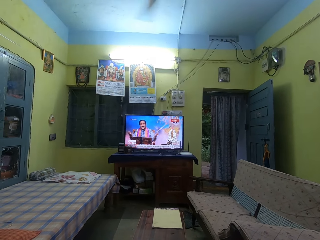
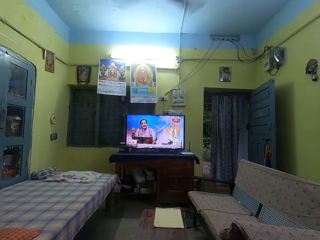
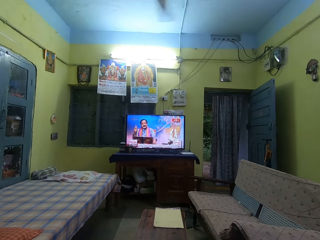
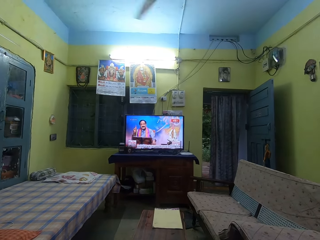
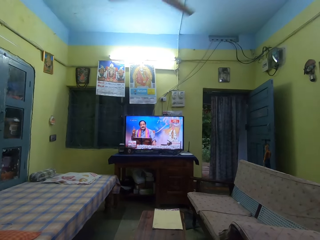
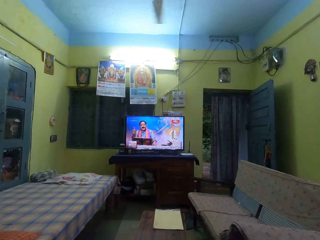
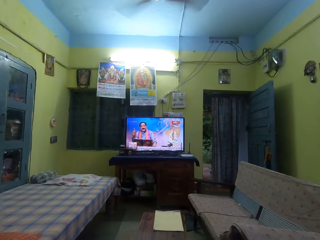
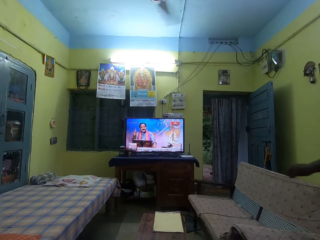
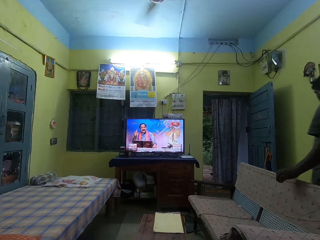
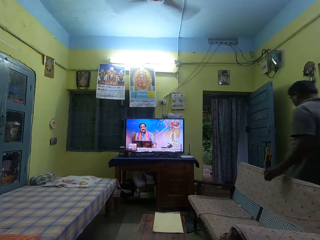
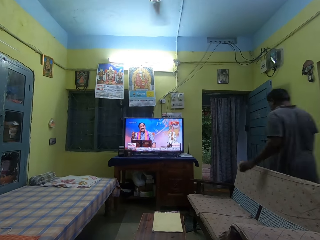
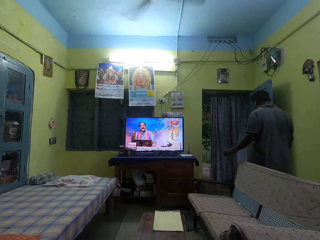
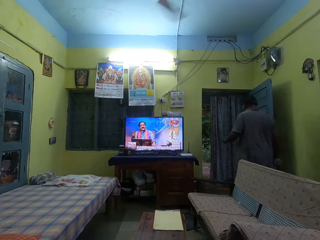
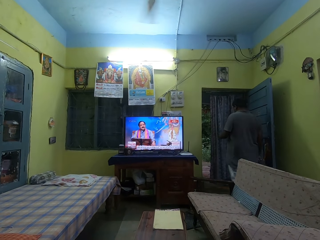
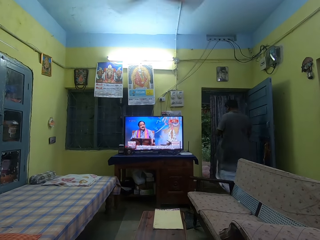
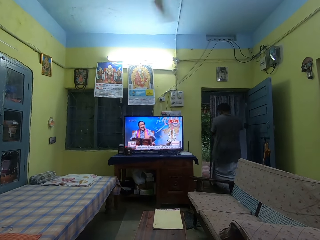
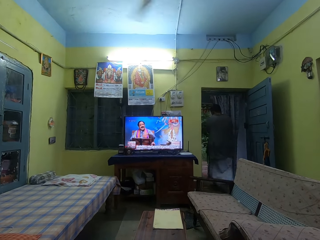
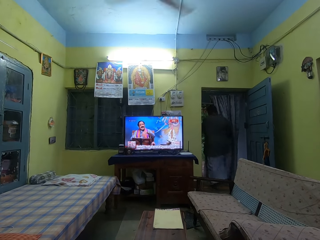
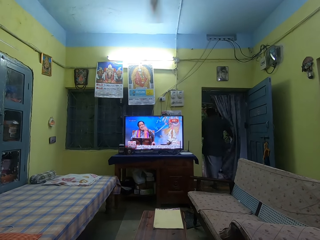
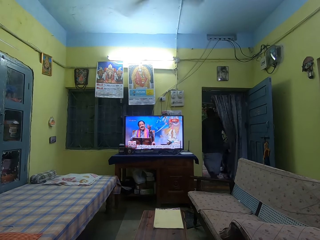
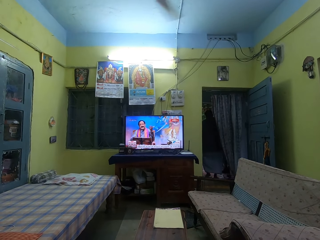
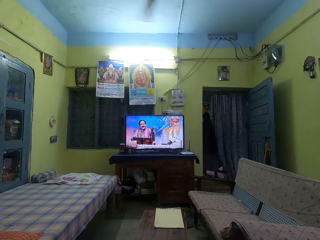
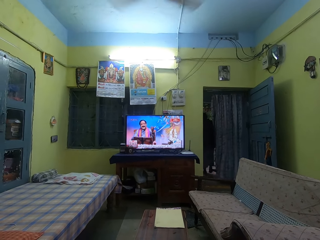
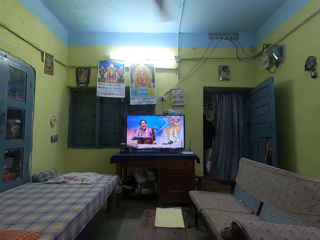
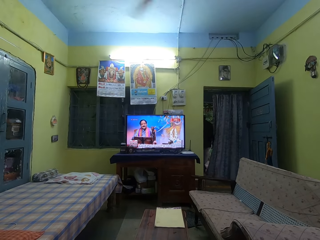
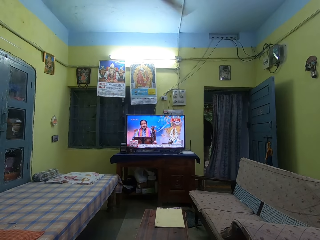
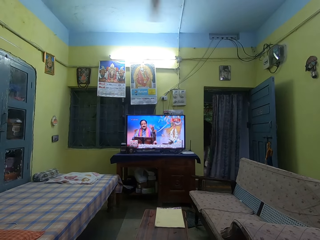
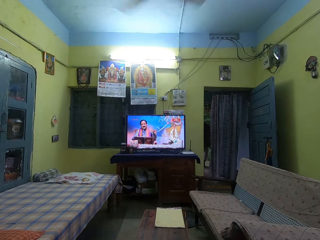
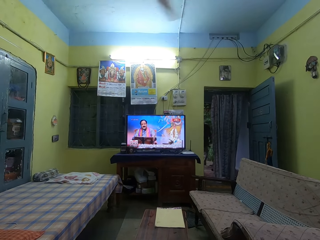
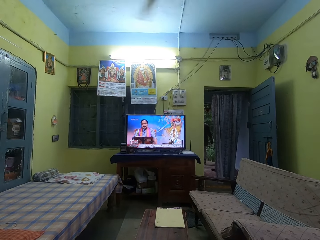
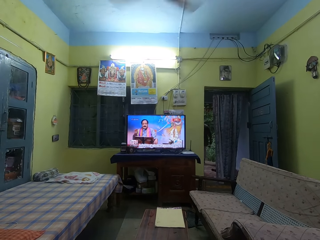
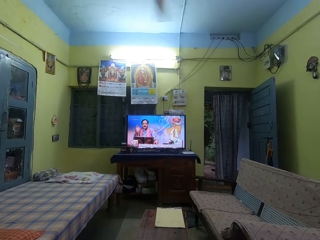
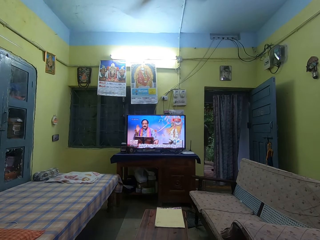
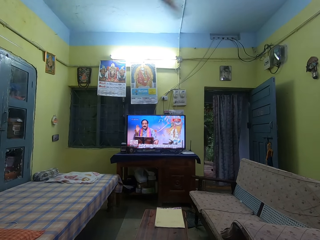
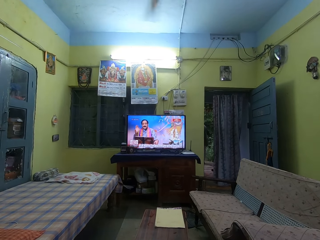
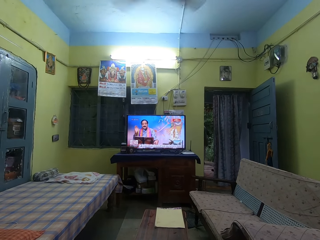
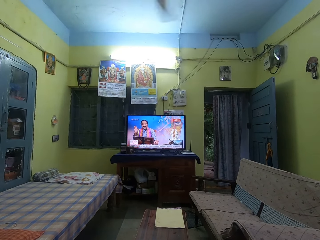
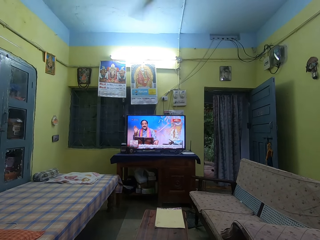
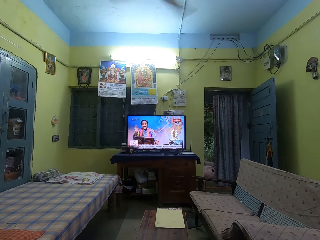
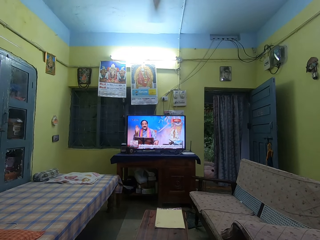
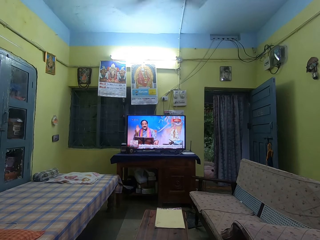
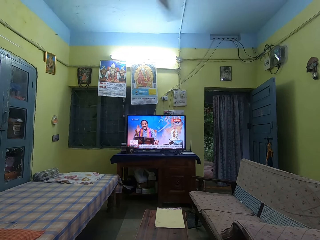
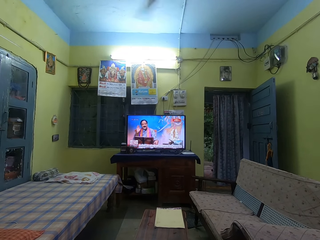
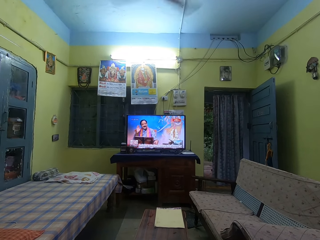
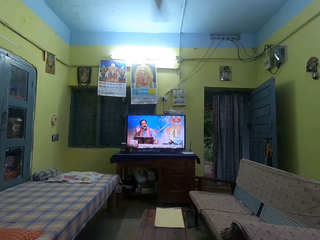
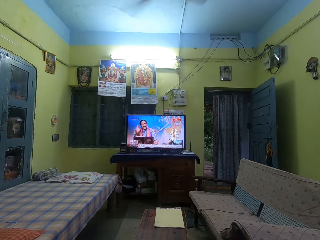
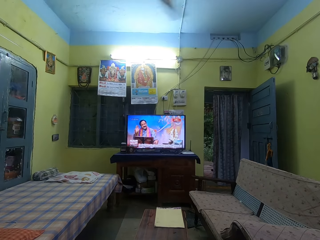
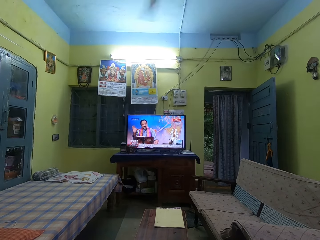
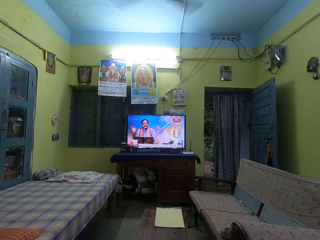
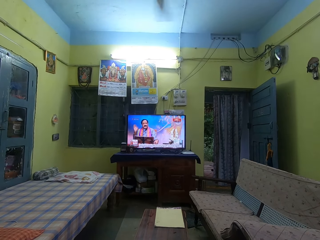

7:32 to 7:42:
The camera wearer watches the television.

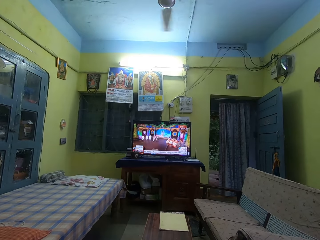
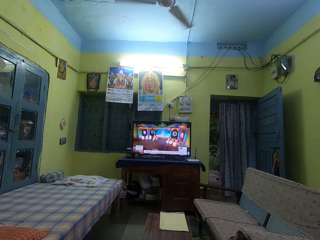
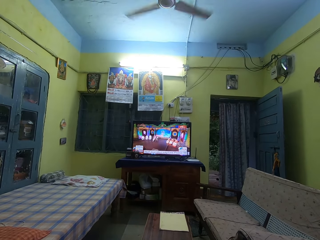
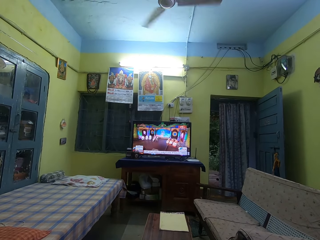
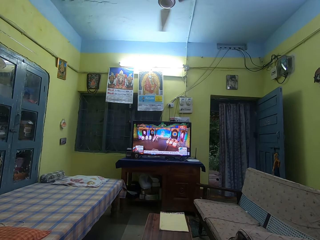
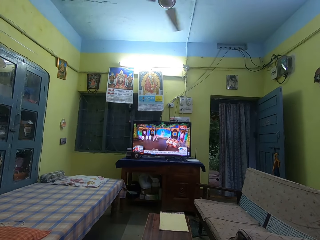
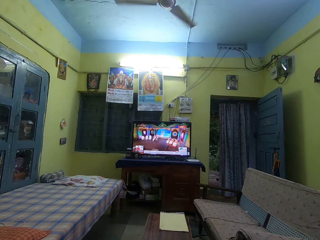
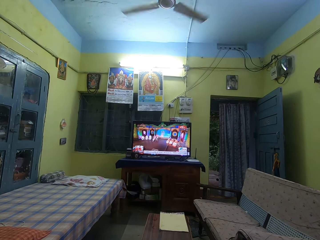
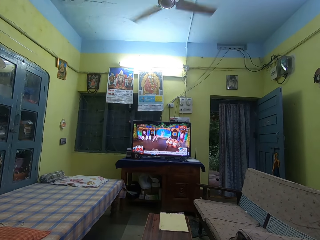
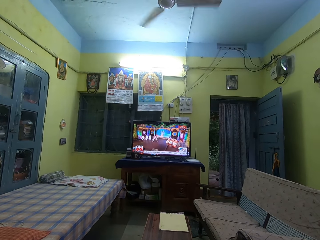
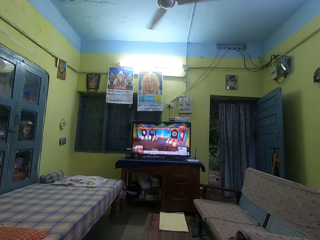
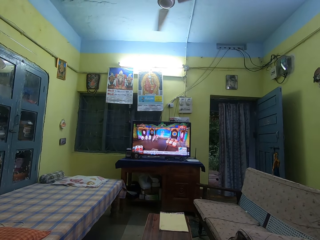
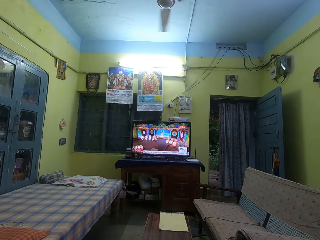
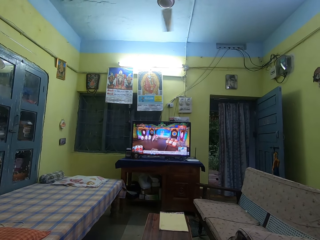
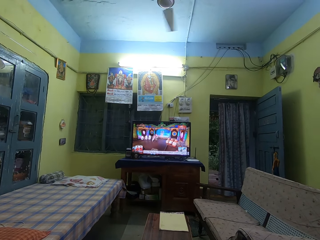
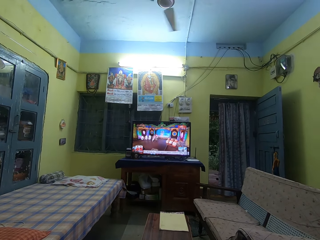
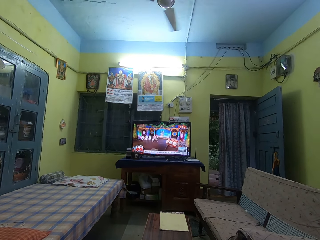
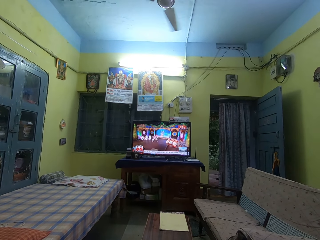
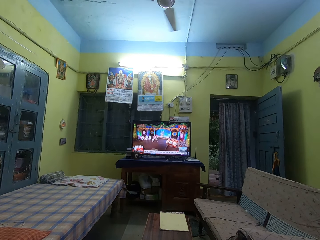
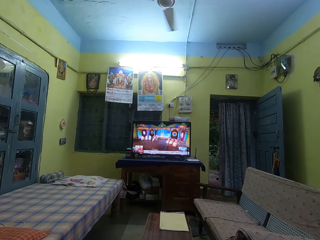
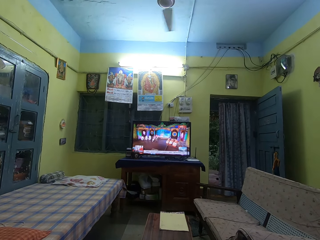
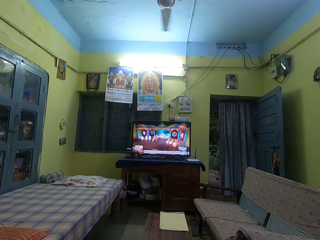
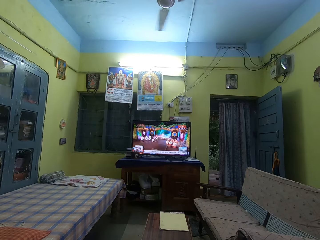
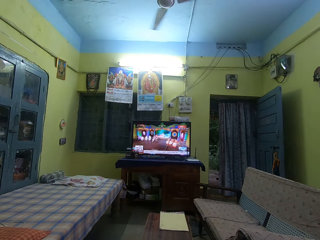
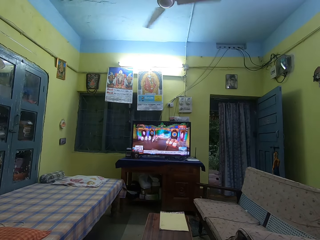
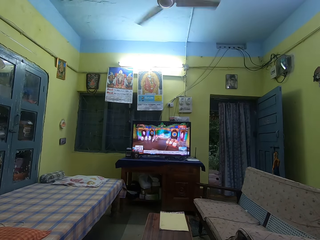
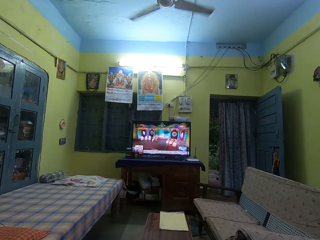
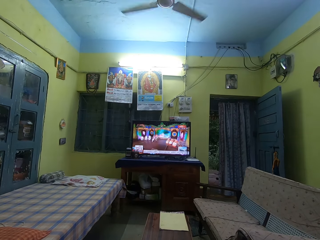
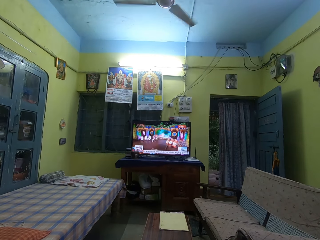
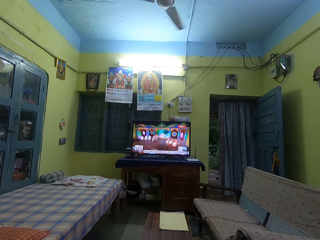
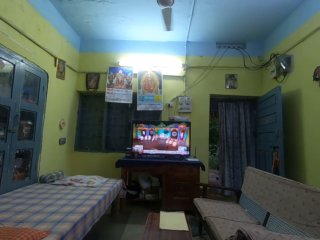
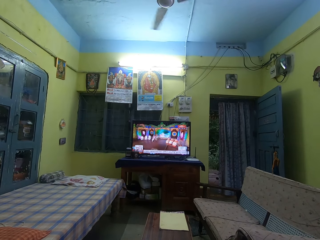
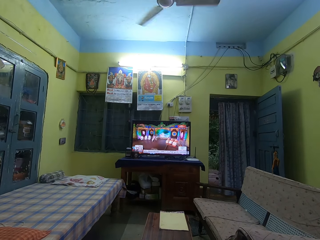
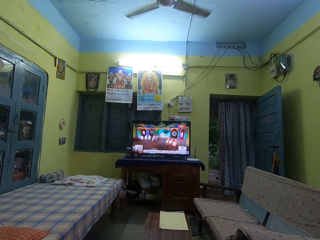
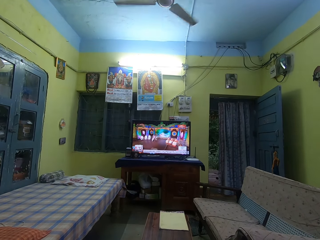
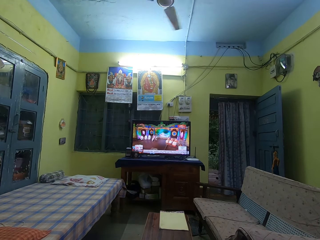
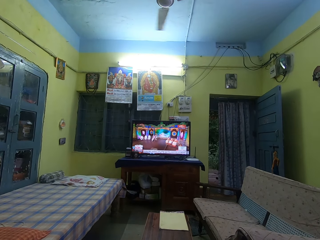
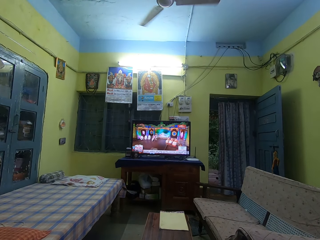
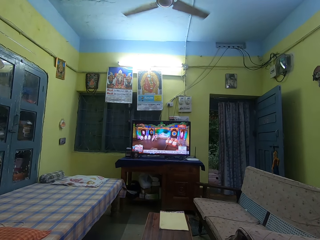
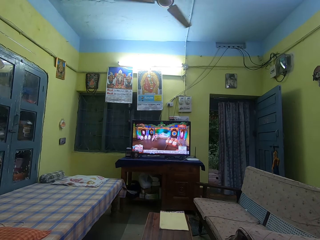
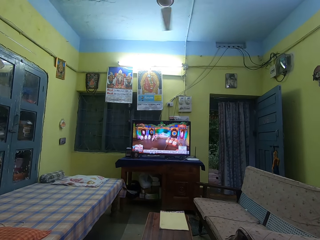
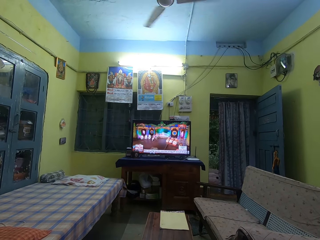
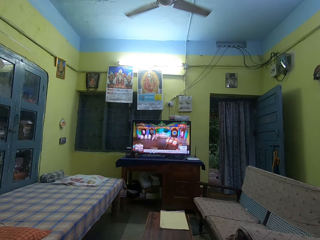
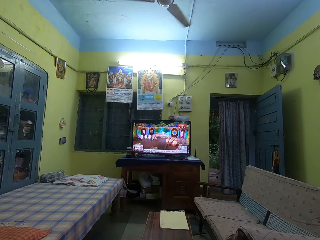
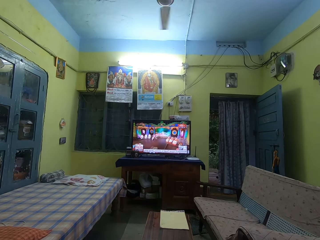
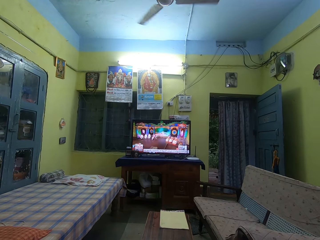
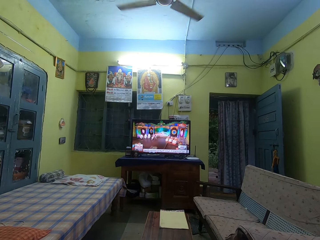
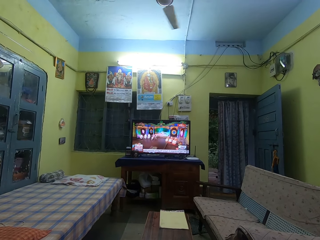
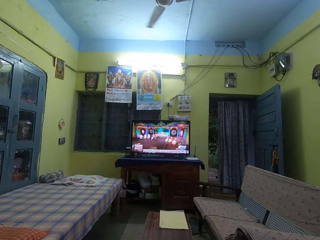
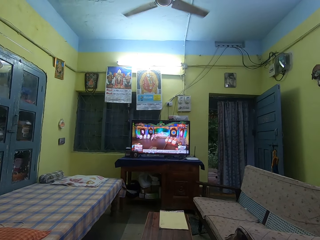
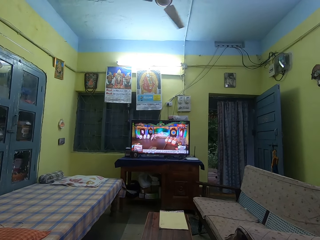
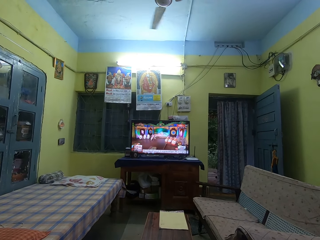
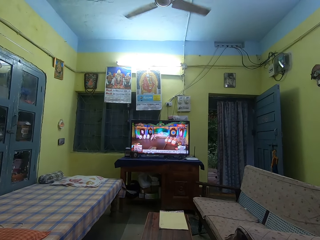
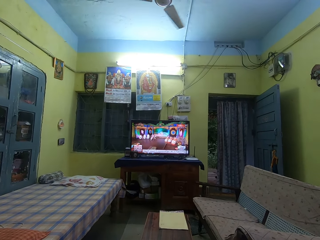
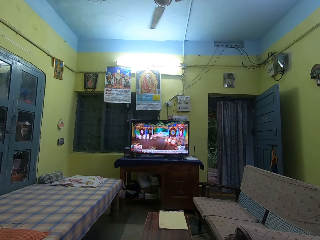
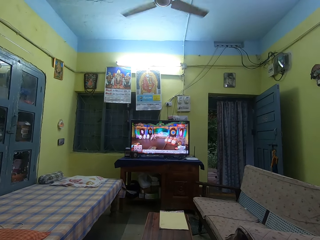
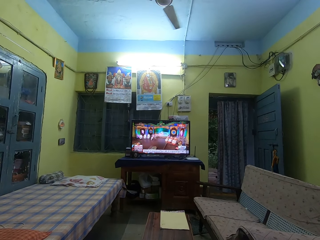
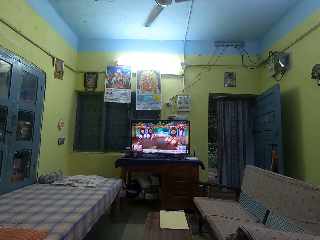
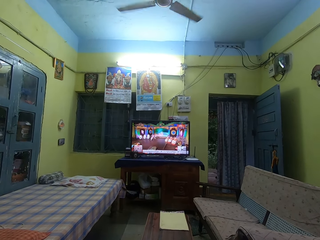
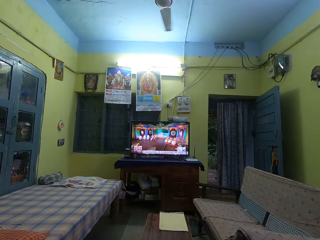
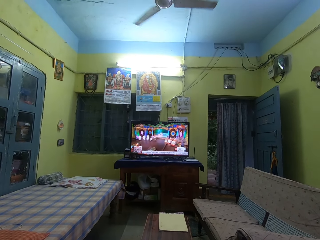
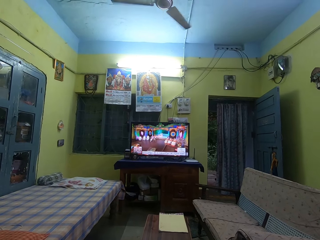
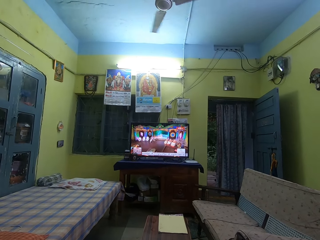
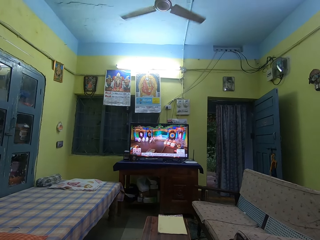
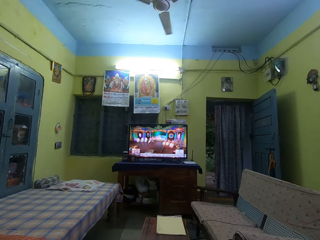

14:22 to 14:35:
The camera wearer sits in a room.
